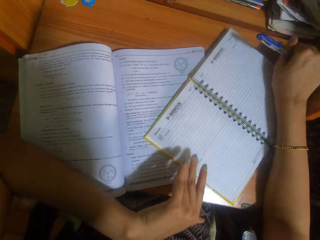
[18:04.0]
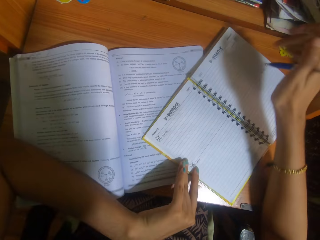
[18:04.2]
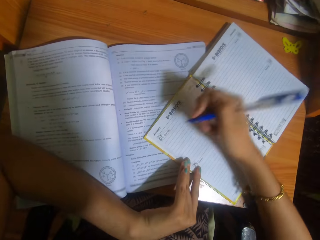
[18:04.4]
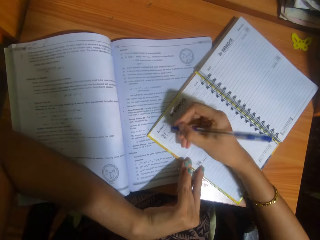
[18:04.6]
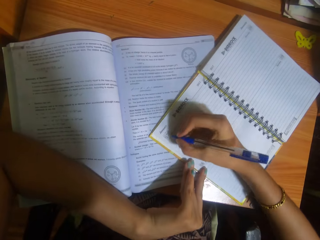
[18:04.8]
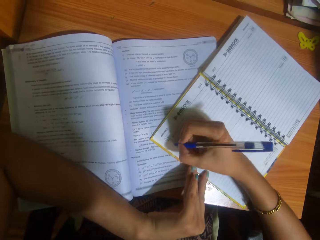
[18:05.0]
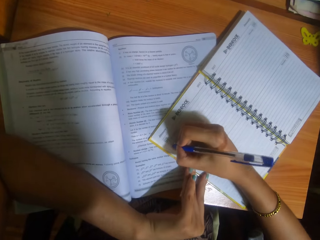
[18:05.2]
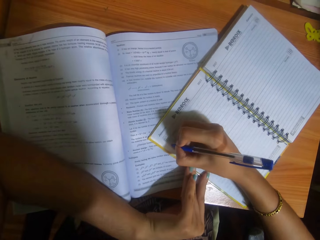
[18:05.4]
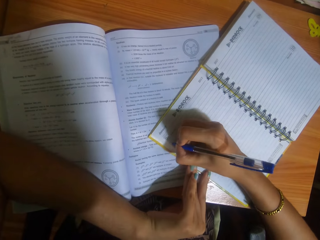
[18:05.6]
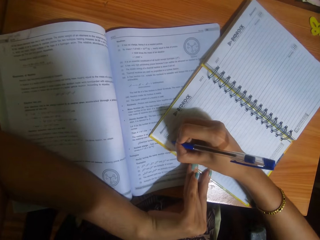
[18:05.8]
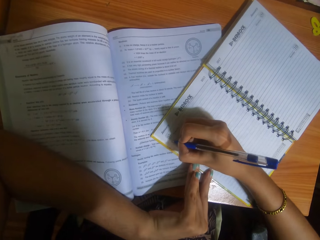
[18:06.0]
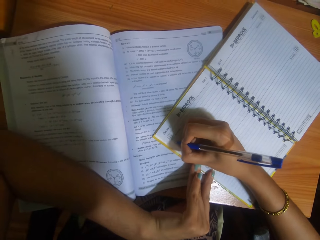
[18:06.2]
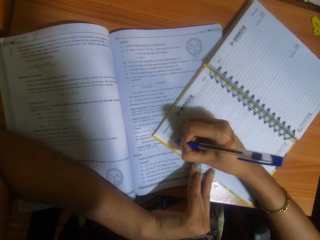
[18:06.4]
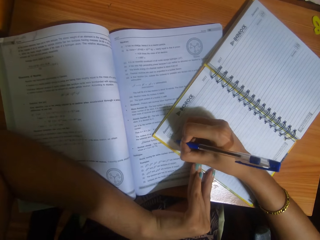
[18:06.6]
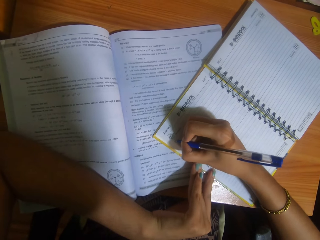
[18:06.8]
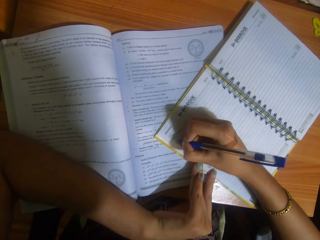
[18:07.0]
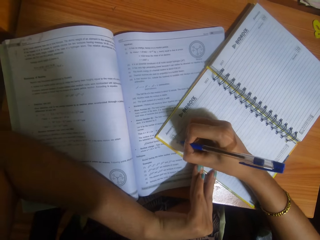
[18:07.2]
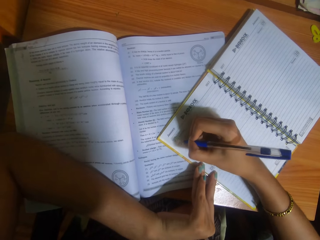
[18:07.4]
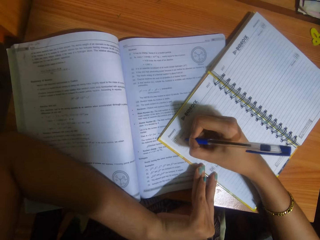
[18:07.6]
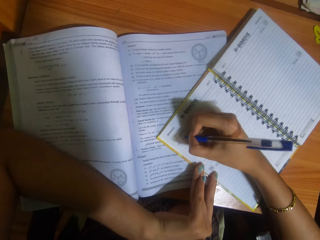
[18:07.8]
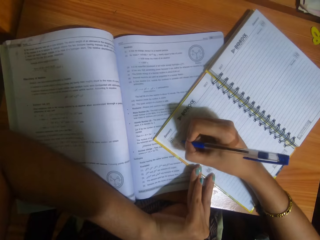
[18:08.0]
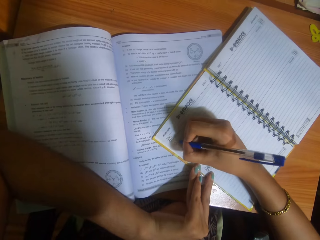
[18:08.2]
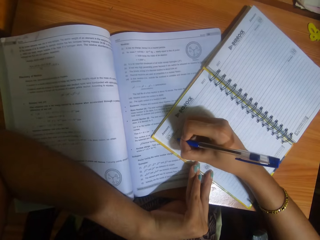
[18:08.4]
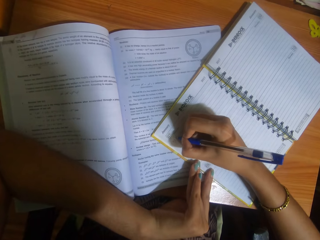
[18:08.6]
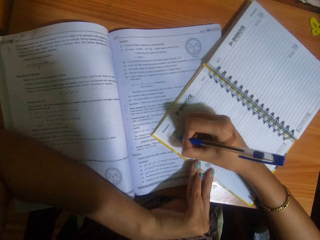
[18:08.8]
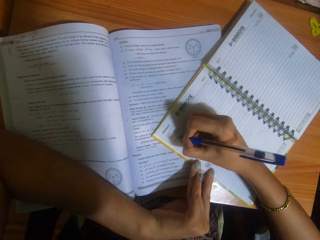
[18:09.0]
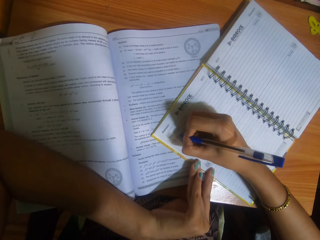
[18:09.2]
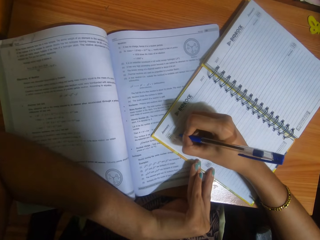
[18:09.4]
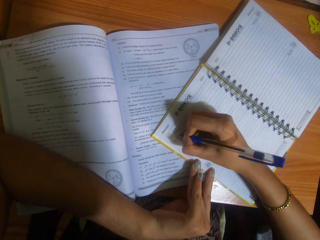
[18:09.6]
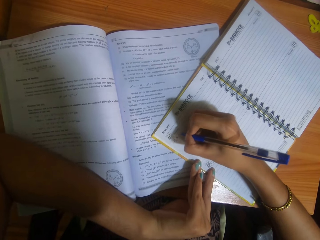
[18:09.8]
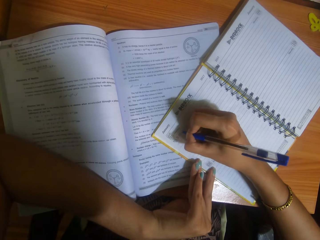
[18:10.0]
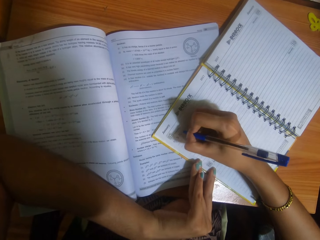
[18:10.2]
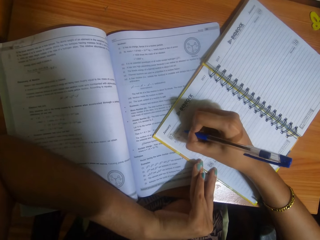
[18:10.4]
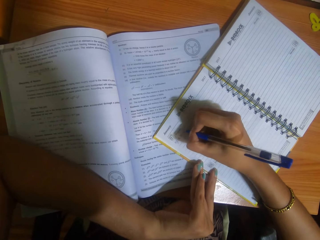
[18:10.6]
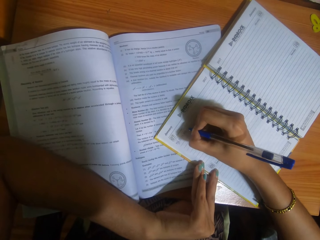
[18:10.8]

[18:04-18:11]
The camera wearer places the book on the table with her right hand. She places her left hand on the book on the table. She writes in the book with the pen in her right hand.

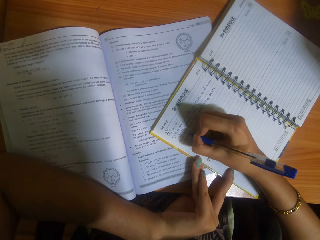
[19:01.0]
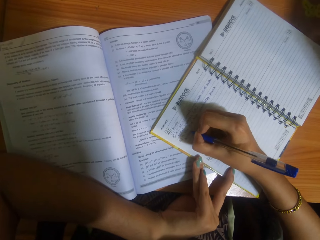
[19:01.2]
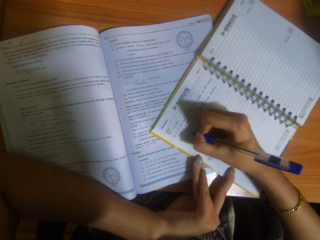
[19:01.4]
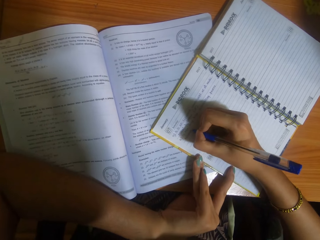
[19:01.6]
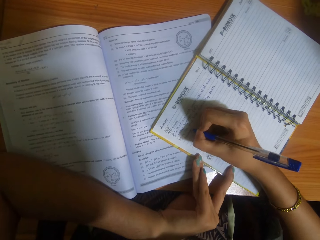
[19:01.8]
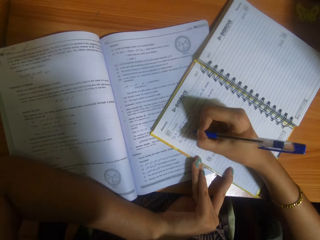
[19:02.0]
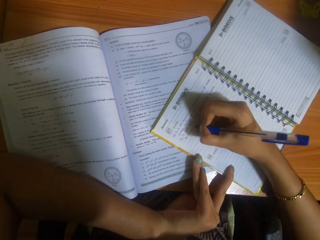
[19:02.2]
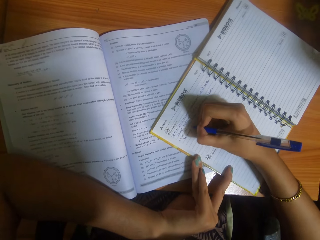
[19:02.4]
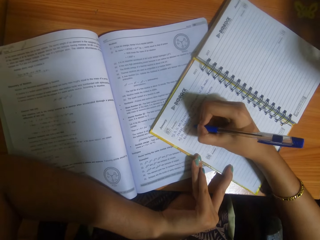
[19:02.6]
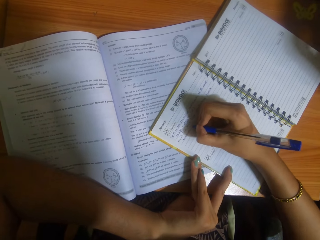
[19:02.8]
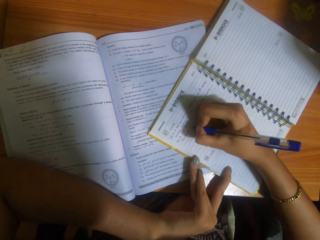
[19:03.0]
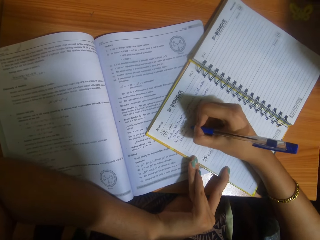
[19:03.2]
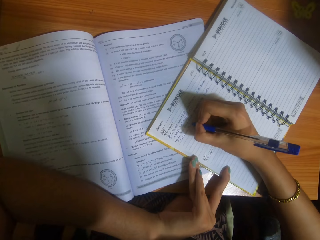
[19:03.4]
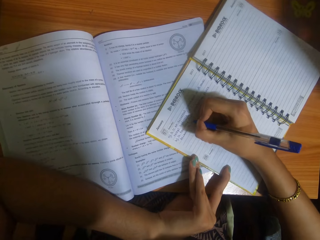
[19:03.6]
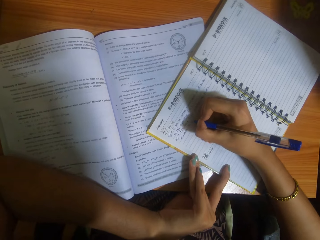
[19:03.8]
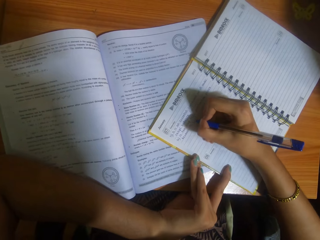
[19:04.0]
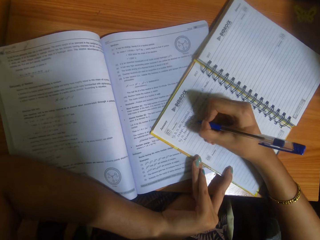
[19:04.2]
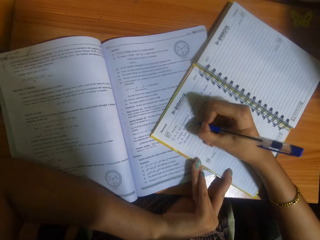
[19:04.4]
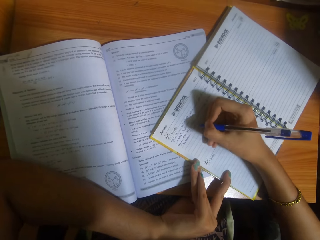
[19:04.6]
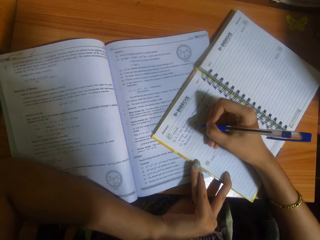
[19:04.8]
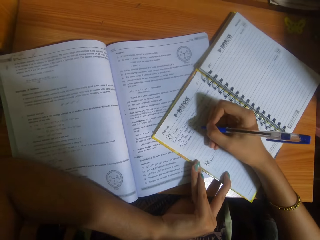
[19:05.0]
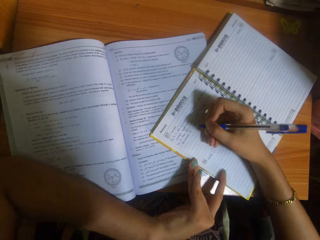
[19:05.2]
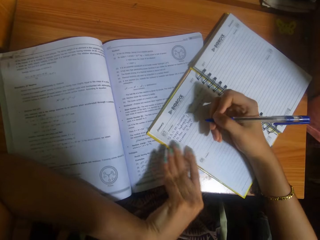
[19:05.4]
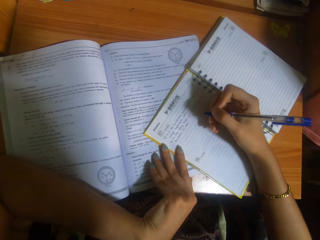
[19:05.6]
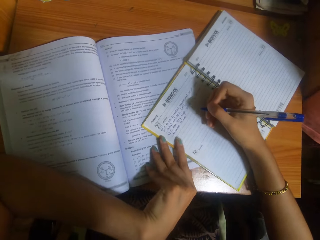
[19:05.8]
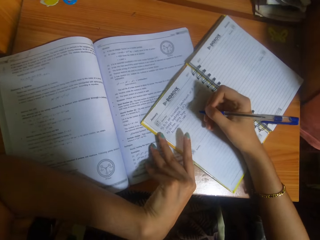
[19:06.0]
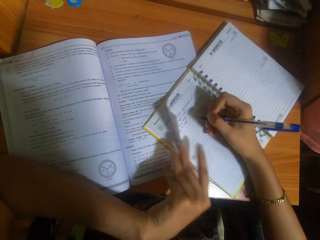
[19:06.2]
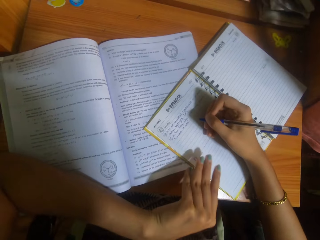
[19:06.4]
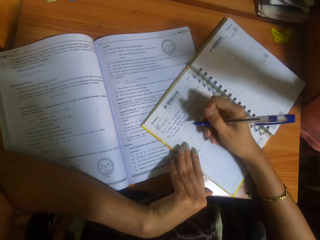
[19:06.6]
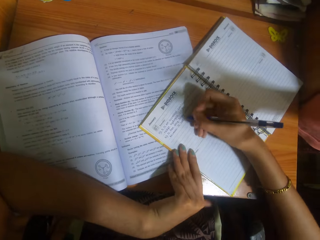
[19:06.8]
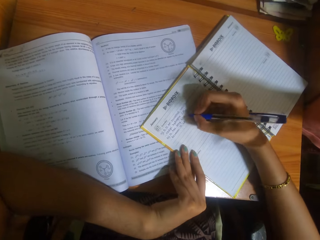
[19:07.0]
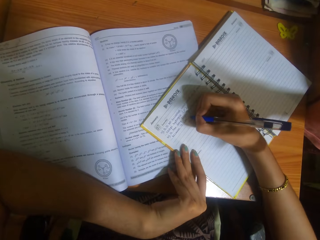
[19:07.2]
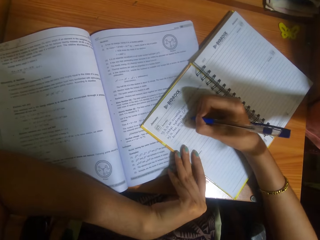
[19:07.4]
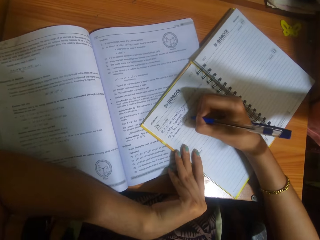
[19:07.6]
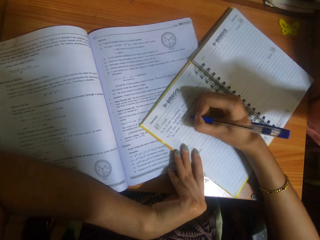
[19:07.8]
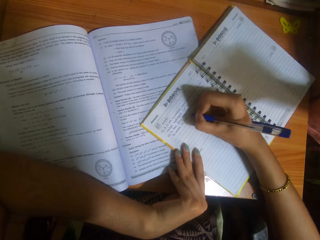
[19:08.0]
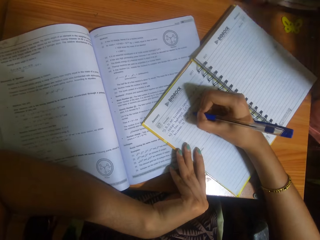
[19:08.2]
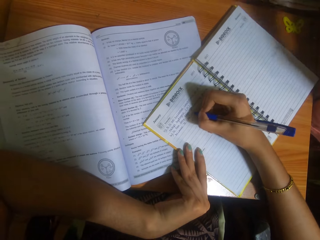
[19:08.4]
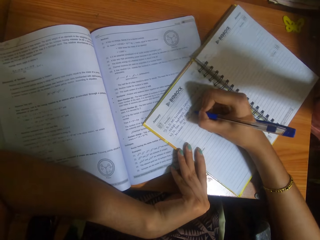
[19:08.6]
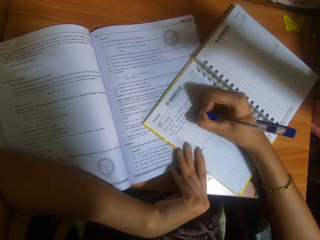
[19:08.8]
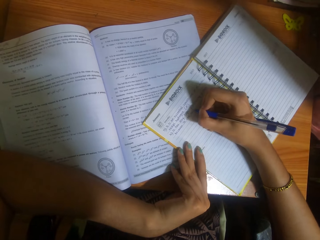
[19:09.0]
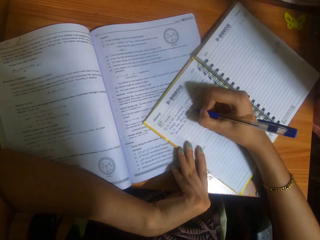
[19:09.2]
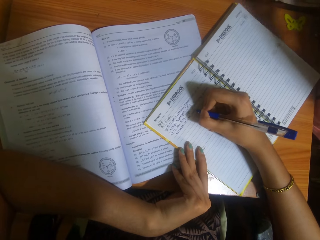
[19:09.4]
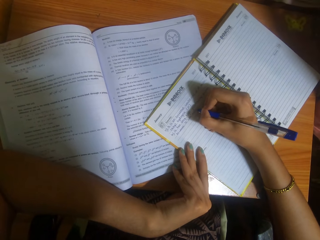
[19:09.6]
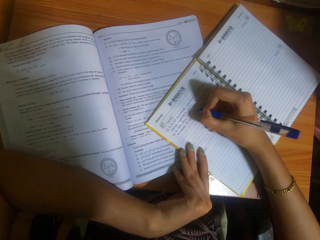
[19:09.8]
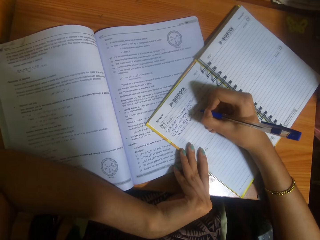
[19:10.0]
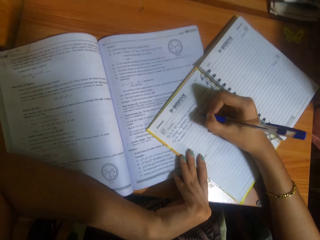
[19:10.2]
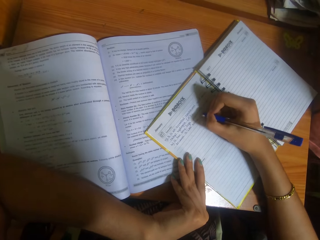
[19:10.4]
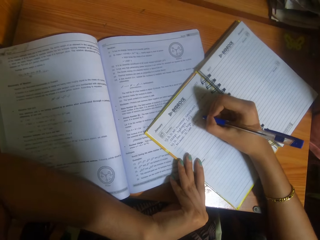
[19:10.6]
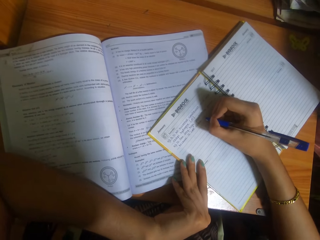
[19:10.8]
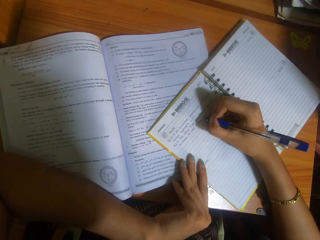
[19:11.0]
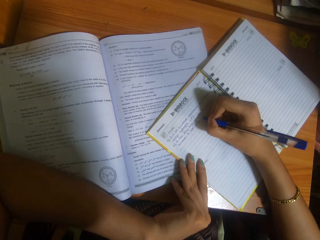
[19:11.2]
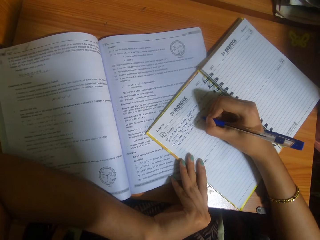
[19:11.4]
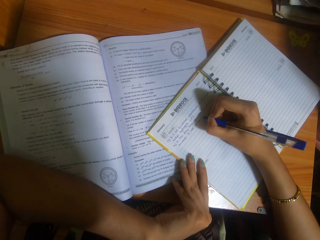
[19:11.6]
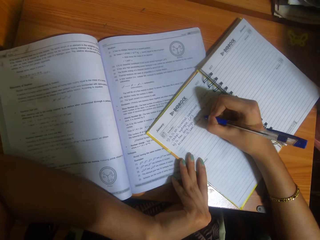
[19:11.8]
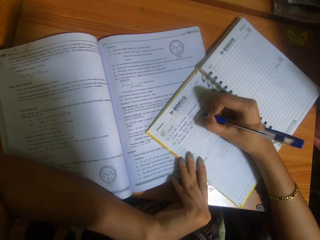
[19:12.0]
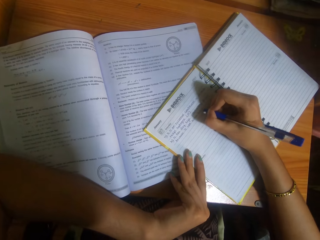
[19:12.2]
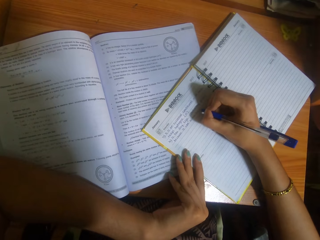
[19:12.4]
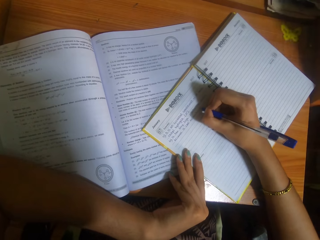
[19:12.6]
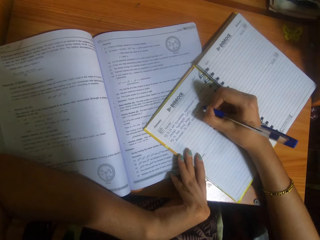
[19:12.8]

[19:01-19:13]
The camera wearer interacts with the woman. She adjusts the textbook on the table with her left hand. She writes on the jotter with the pen in her right hand.

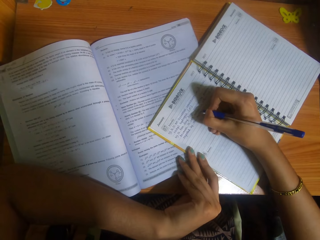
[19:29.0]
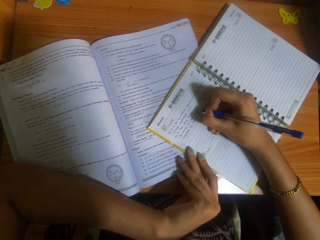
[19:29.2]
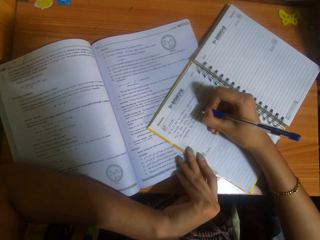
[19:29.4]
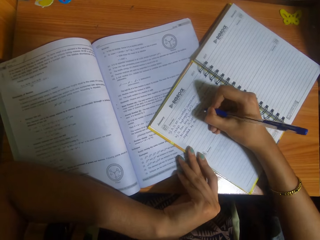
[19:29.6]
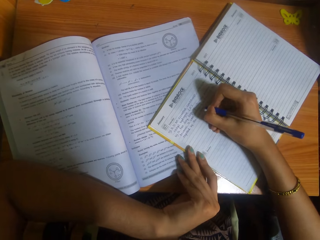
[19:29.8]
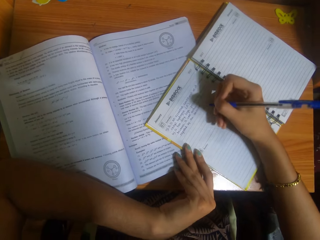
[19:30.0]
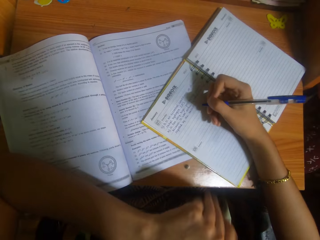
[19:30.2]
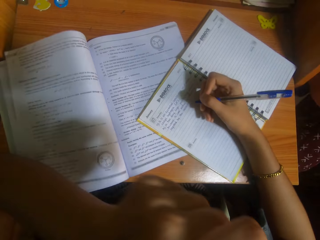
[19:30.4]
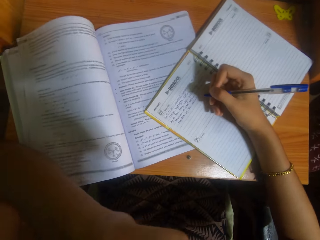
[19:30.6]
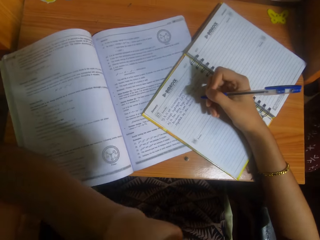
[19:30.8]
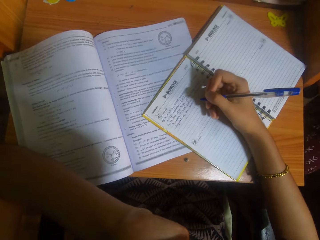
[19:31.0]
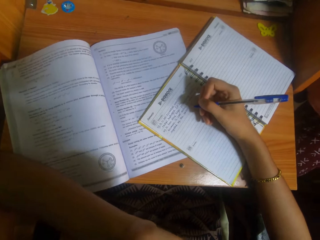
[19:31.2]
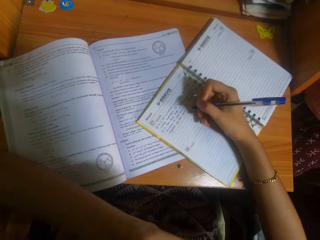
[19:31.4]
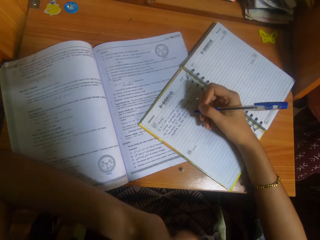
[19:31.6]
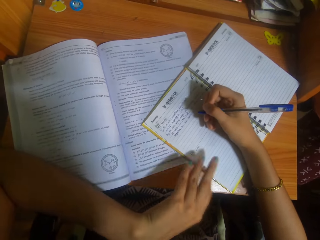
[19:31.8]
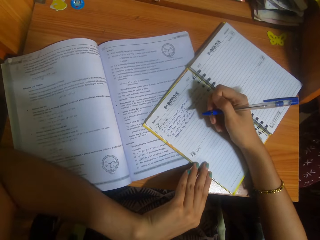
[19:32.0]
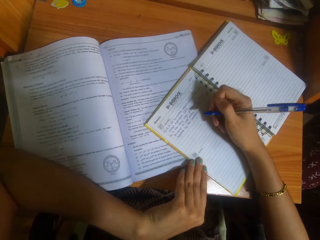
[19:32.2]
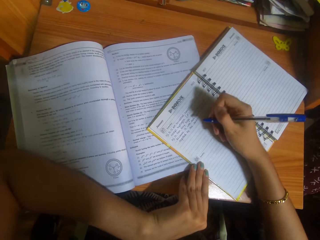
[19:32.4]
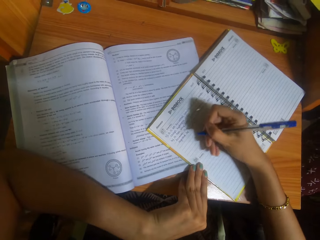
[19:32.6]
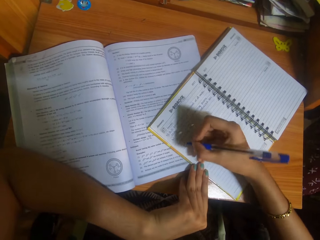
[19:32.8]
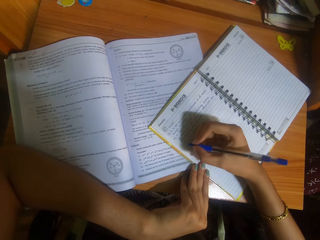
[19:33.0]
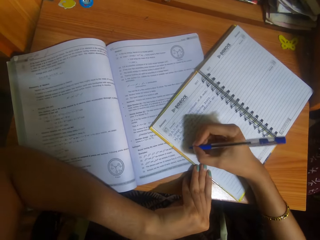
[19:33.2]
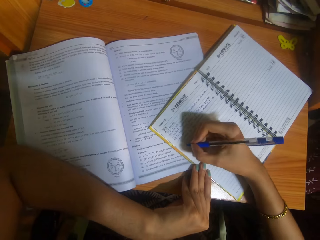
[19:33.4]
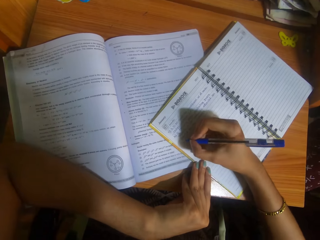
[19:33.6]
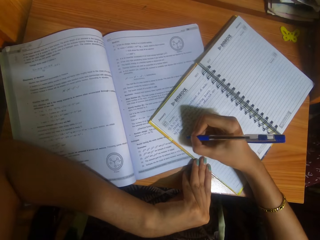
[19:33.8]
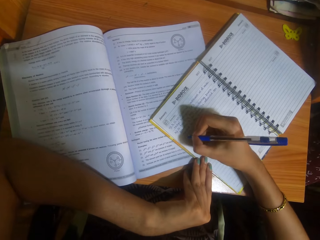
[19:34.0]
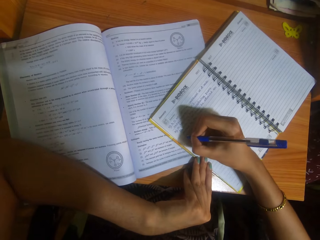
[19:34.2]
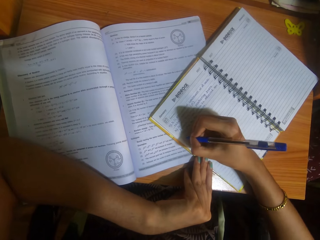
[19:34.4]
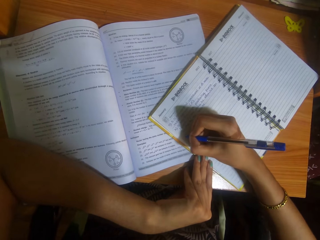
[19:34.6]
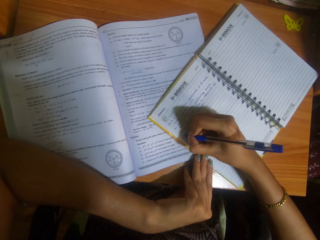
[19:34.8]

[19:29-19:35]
The camera wearer lifts her left hand towards her face. She places her left hand on the jotter.
